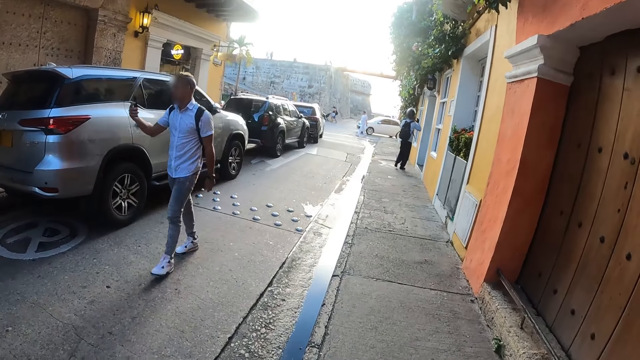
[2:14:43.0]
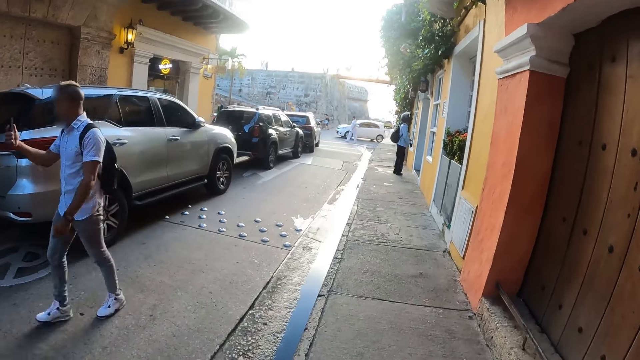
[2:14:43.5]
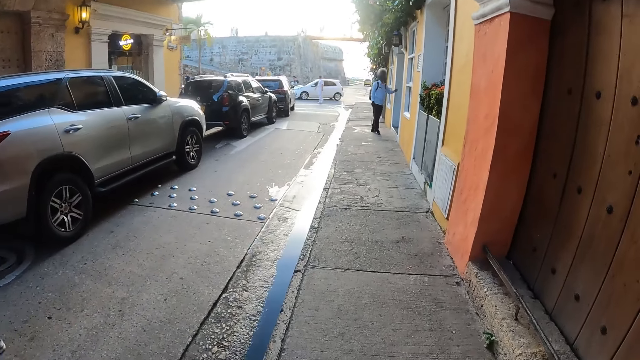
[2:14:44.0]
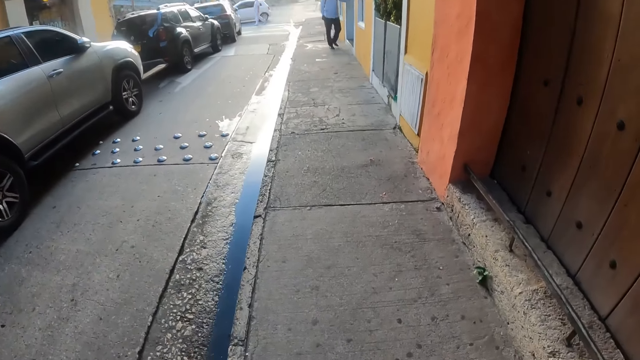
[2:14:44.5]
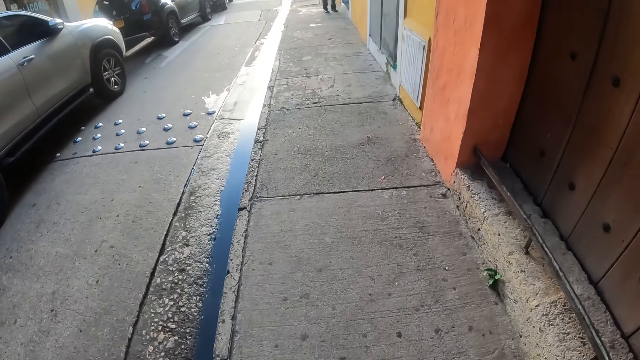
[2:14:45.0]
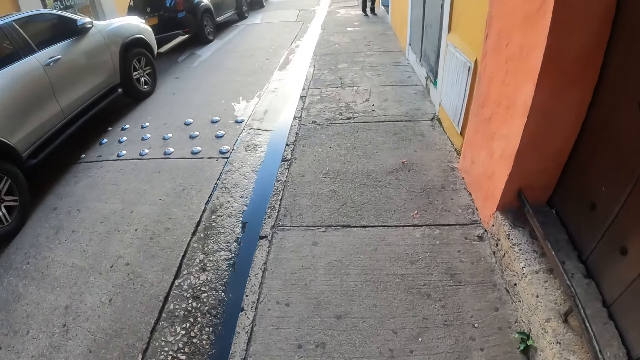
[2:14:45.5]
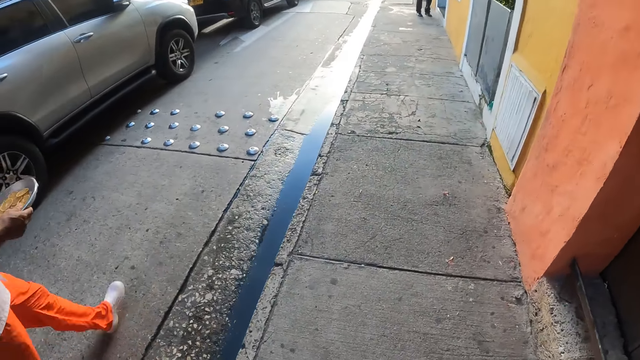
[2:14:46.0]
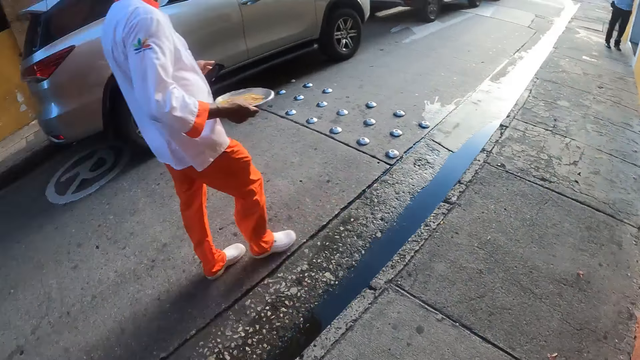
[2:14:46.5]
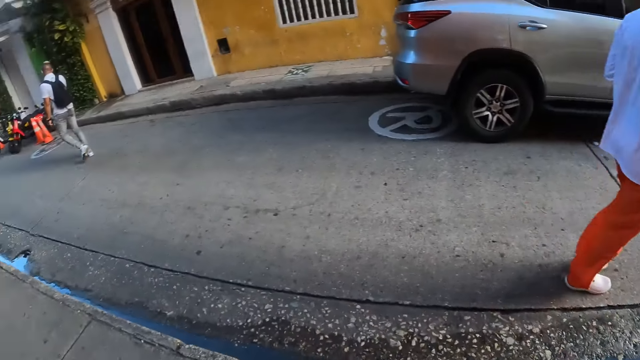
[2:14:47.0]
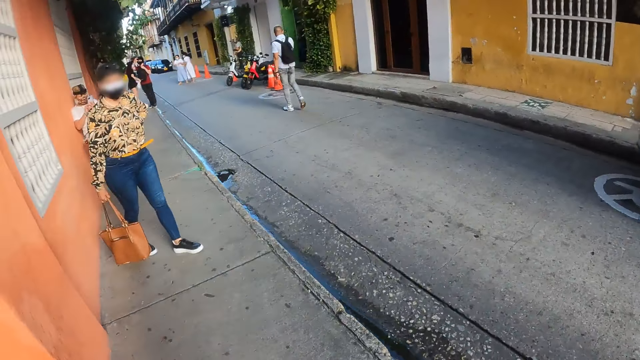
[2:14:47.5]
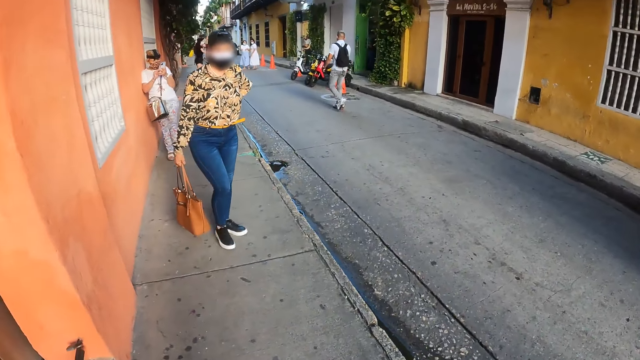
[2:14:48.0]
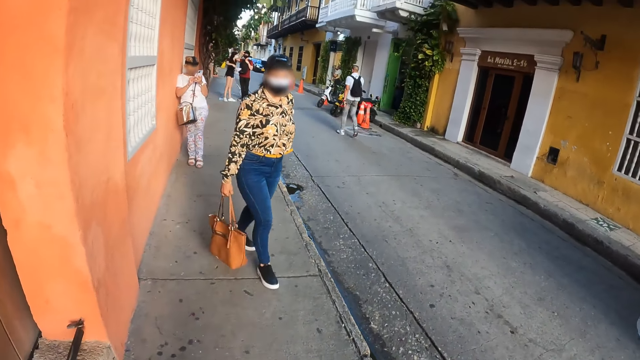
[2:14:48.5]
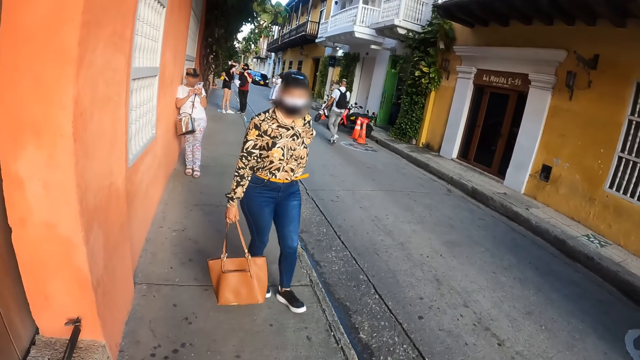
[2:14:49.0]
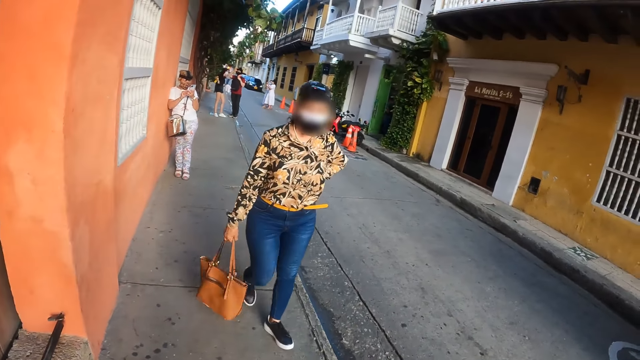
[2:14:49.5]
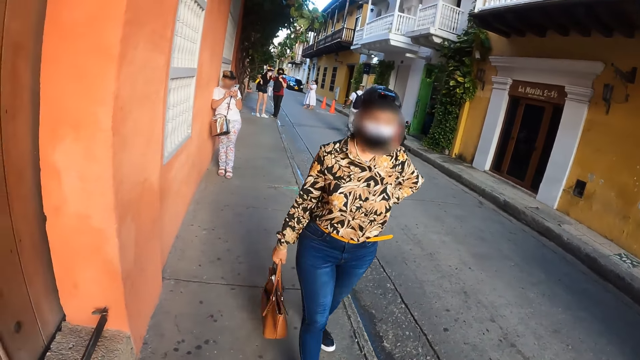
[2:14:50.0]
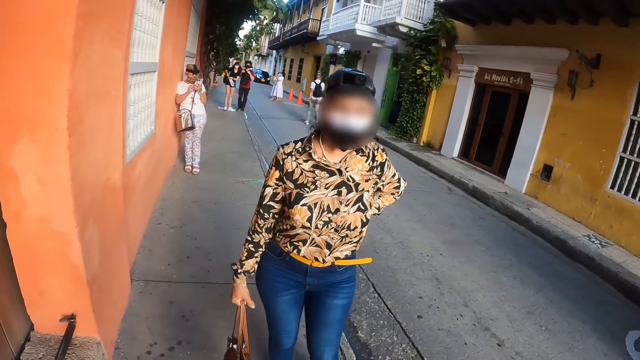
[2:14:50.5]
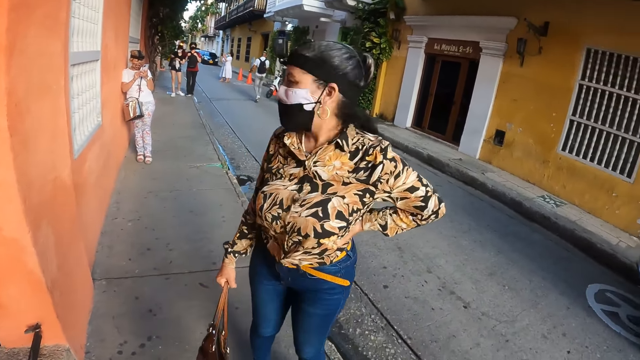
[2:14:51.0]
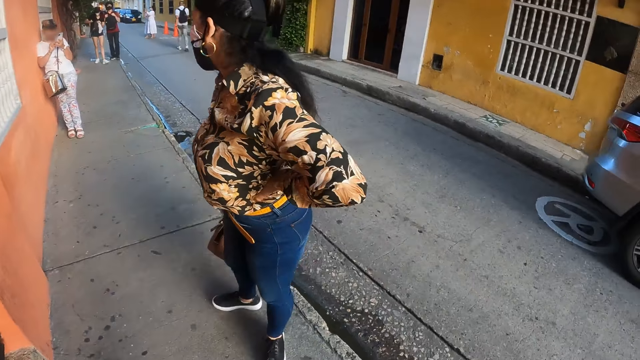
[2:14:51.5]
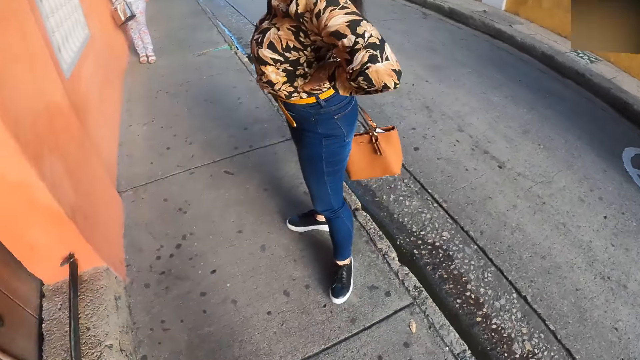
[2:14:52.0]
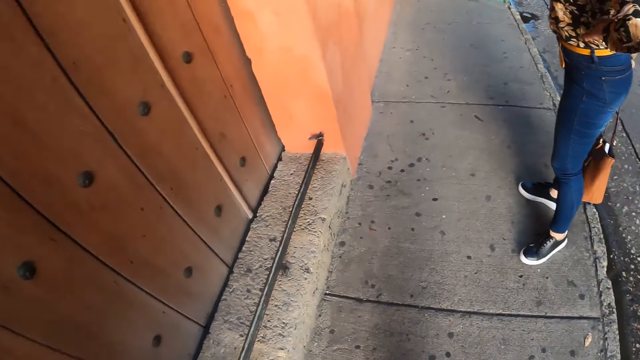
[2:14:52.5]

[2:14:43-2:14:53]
The camera wearer looks around.

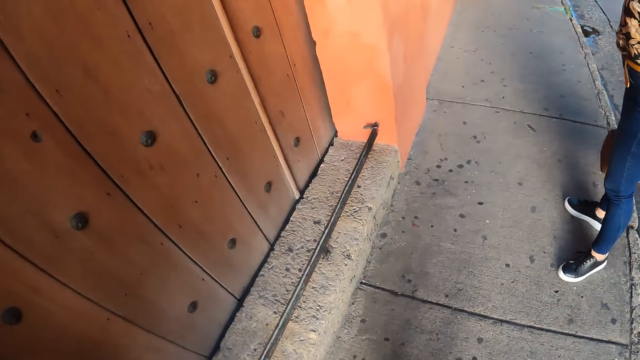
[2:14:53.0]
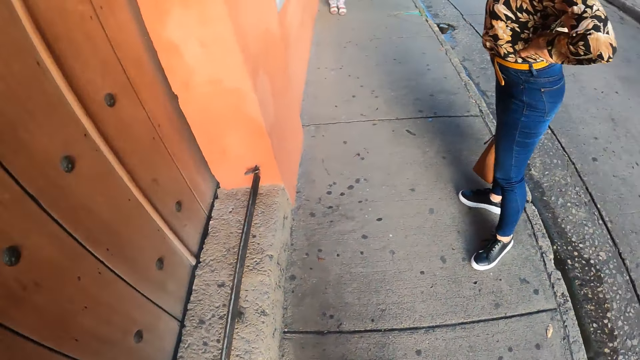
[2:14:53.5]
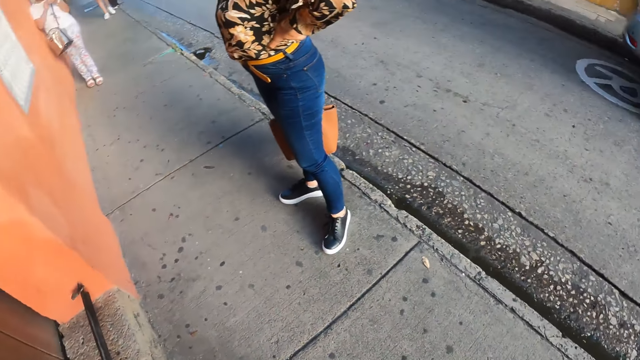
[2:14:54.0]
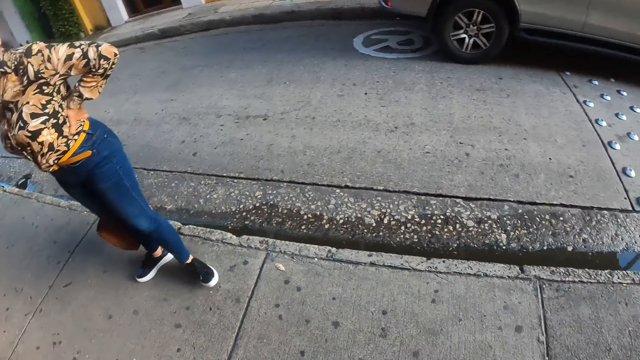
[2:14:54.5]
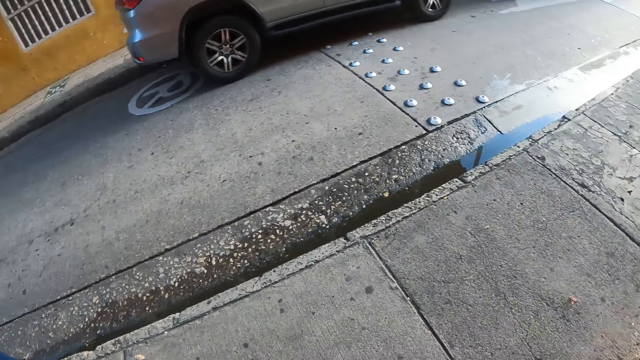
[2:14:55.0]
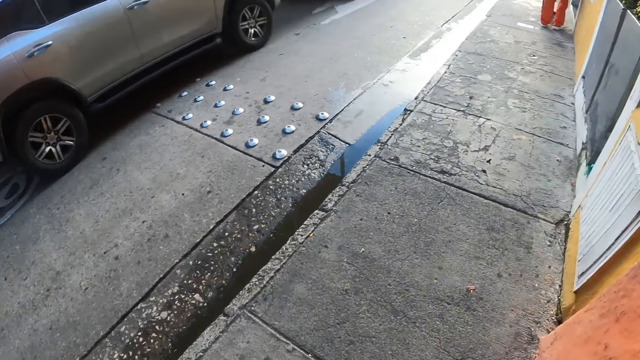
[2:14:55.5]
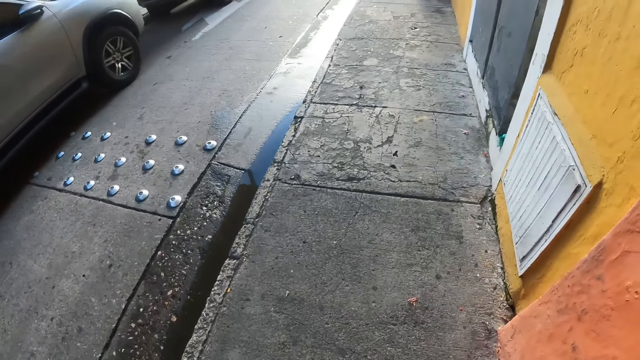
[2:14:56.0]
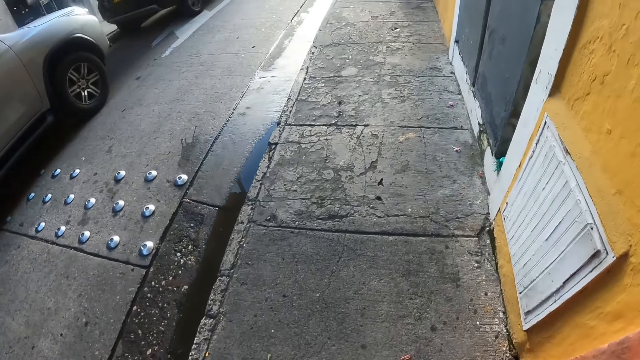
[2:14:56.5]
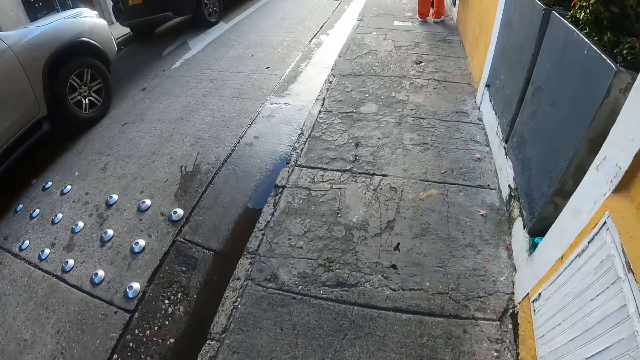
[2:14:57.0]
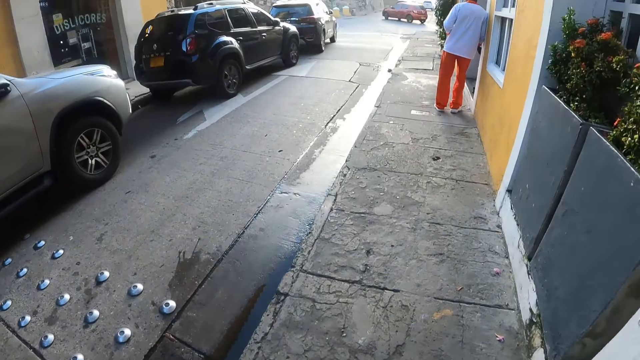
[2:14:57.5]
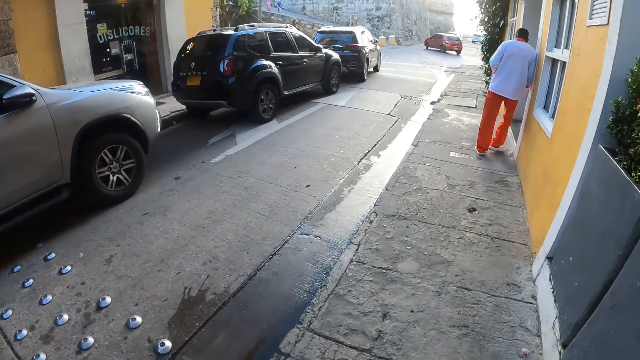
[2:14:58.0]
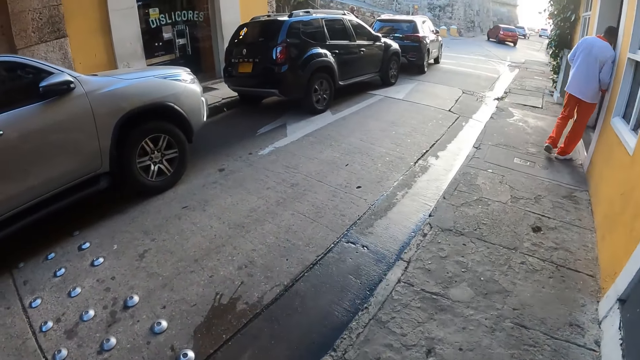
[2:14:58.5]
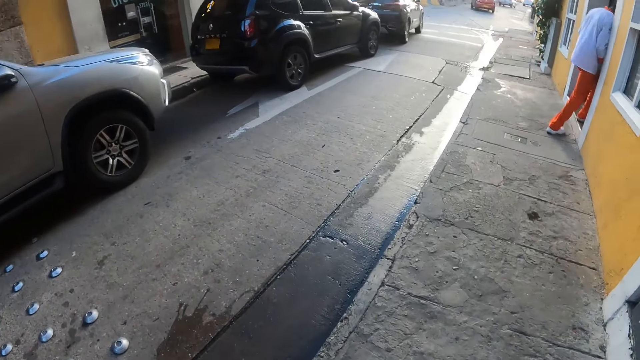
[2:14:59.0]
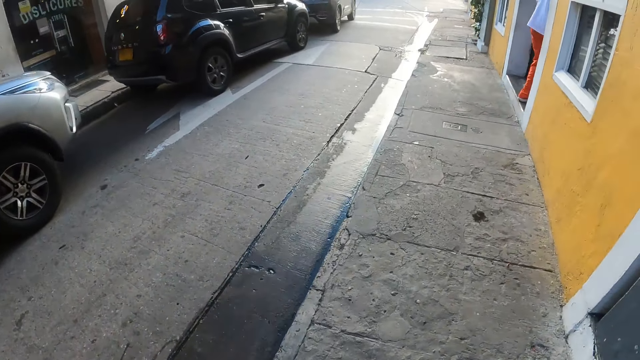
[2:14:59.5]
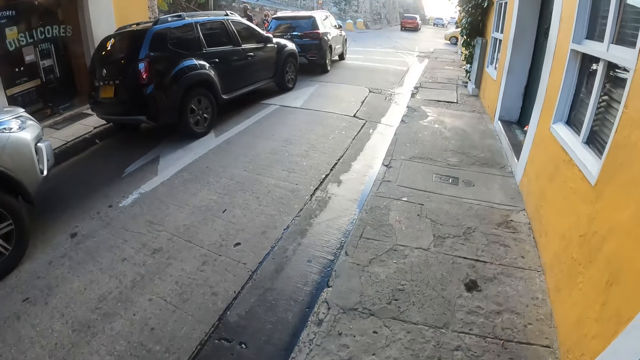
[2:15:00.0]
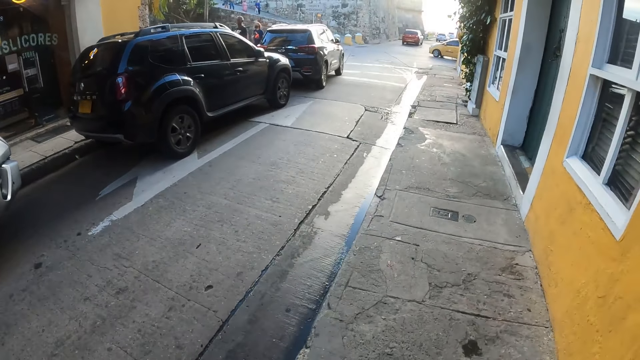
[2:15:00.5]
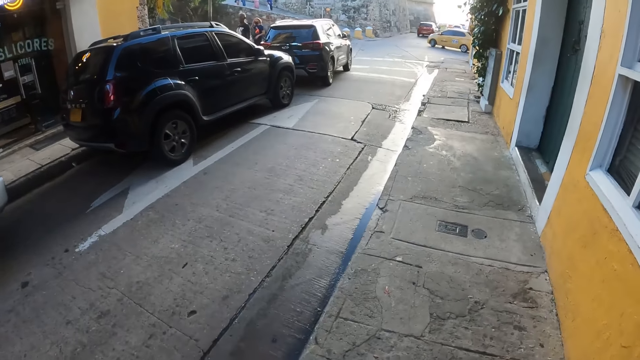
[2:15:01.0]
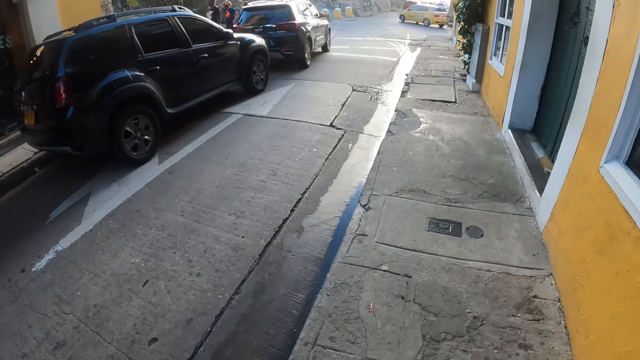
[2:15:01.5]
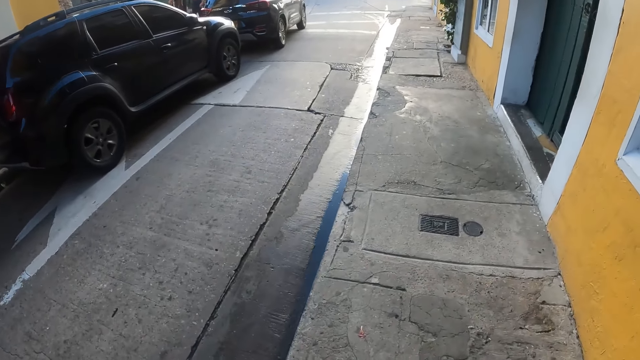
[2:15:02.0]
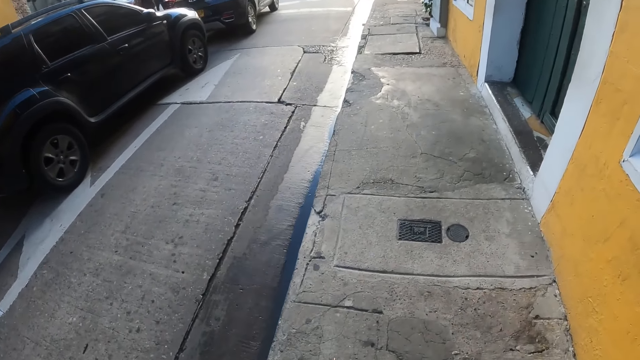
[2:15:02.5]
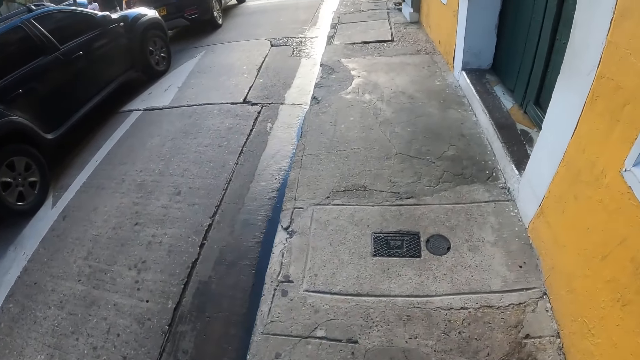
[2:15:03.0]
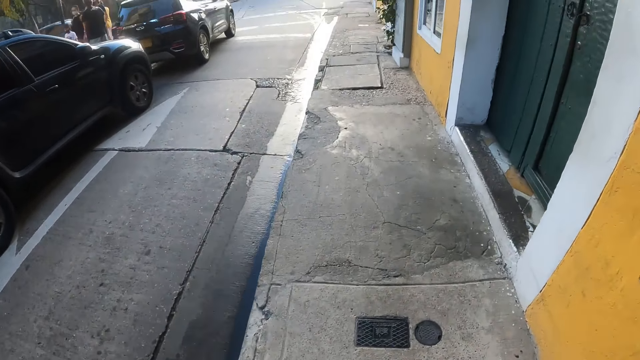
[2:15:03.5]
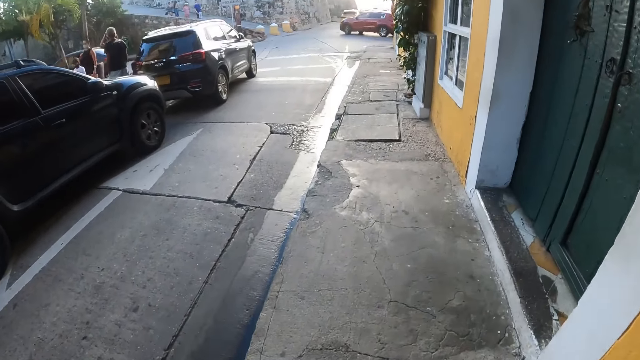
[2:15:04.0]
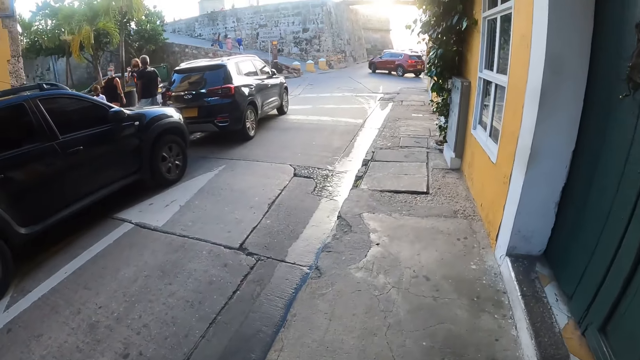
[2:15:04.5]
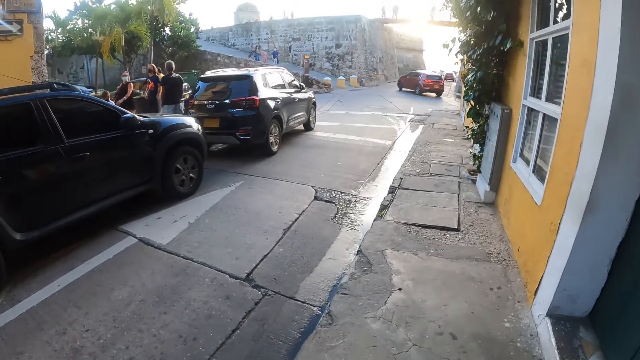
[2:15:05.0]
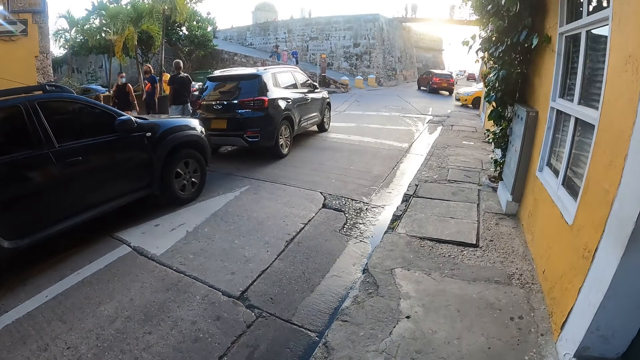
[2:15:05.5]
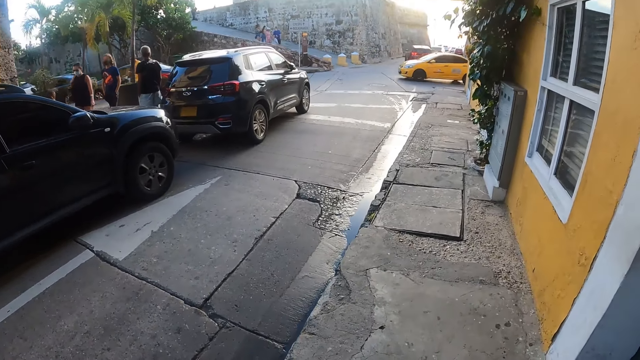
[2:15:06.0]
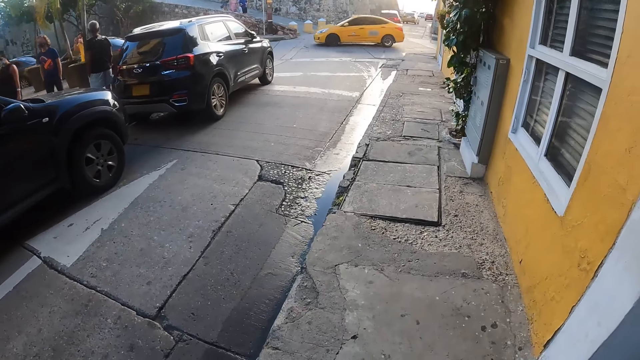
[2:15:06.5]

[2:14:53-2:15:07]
The camera wearer walks on the sidewalk.
